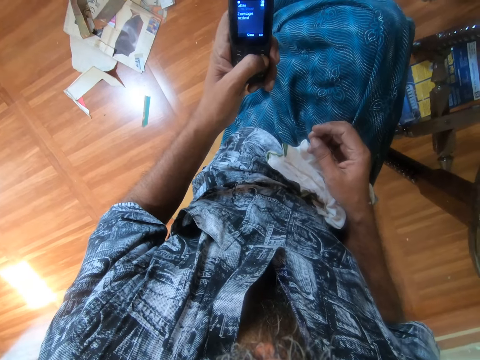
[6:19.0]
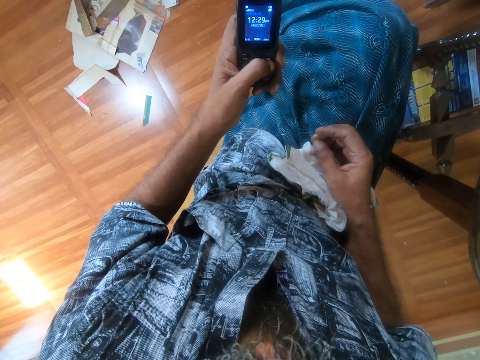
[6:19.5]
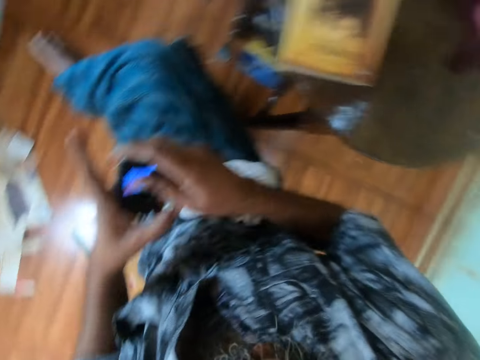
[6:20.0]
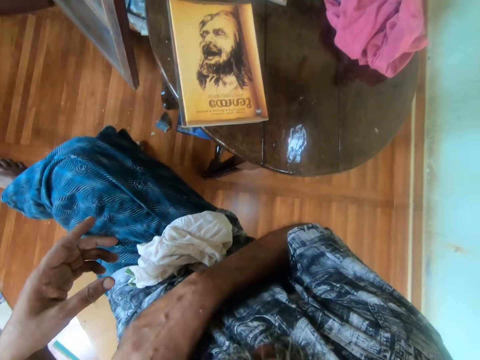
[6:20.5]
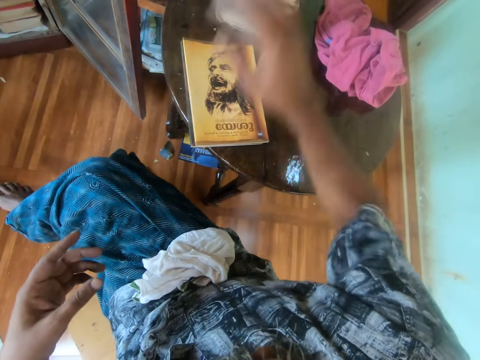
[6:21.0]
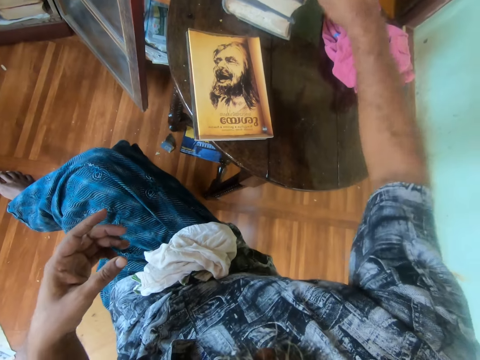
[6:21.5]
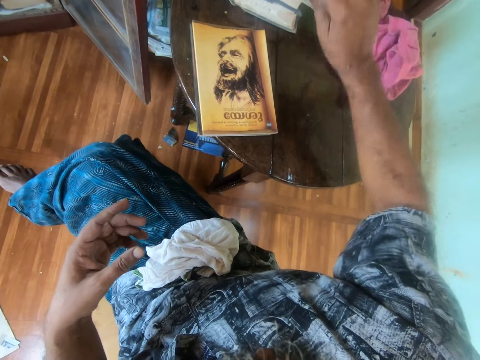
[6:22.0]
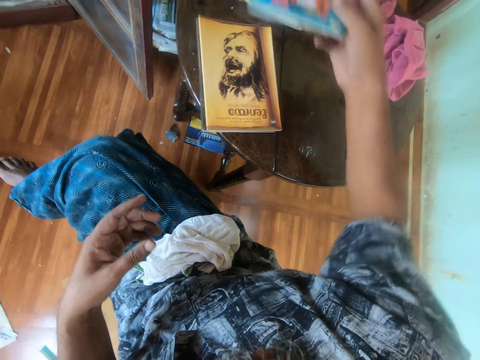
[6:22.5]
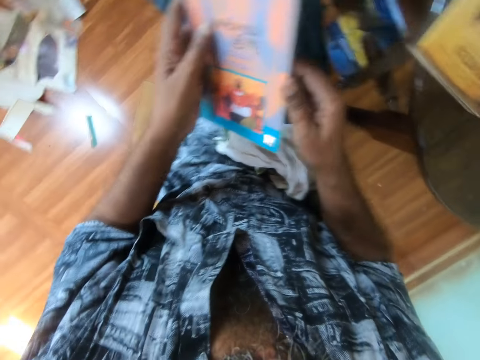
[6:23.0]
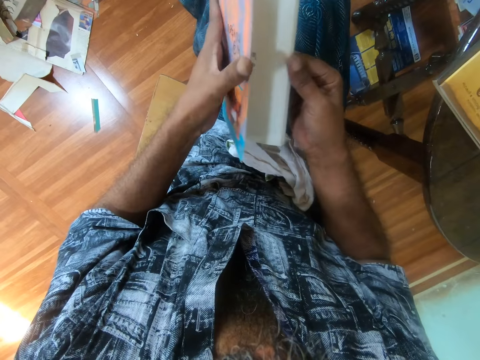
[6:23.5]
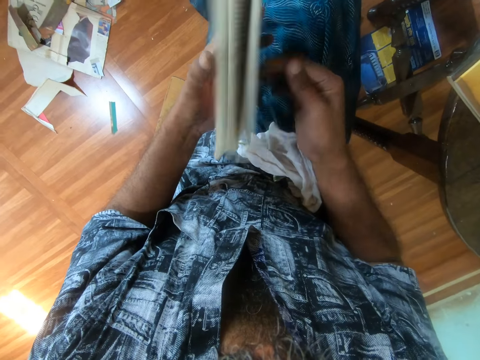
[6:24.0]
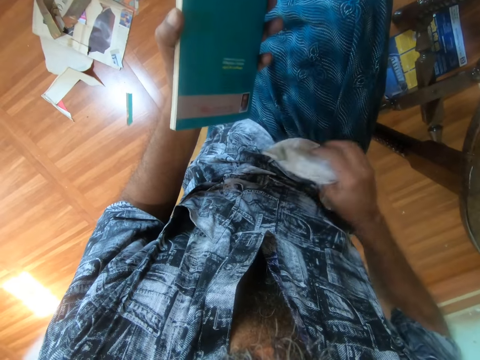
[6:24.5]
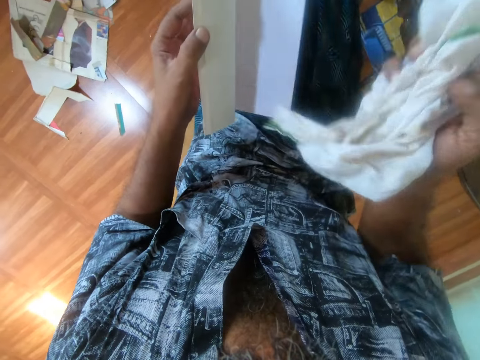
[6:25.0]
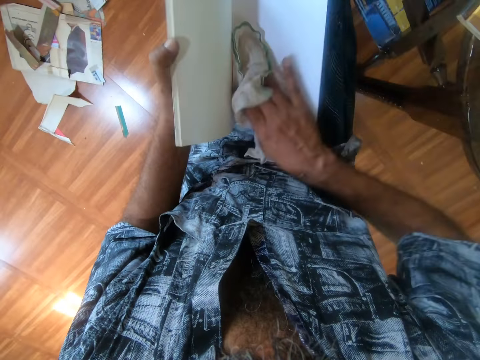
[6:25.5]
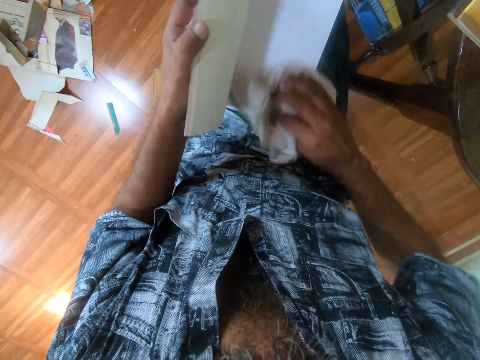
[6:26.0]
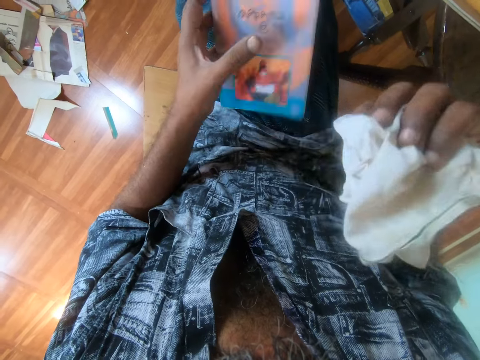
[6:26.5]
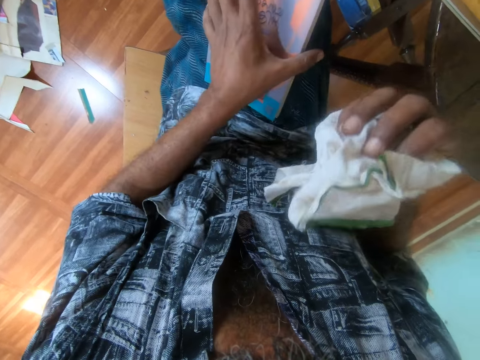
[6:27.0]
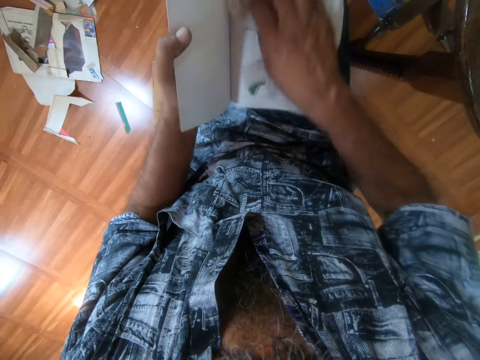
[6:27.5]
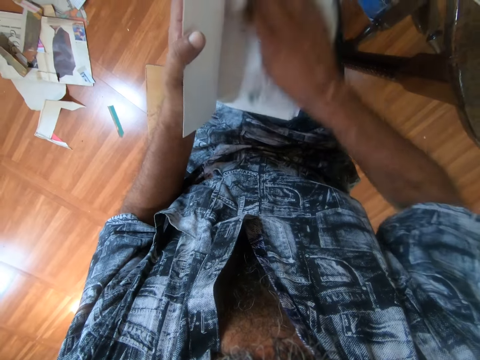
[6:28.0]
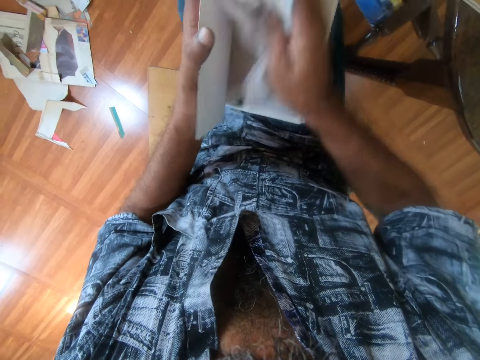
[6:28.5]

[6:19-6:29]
The camera wearer presses the phone. They pass the phone to the right hand. They insert the phone in the pocket. They move the book. They pick the book. They pass the book to the left hand. They peruse the book. They flip the book pages. They pick a piece of cloth. They wipe inside the book. They drop the book on the thighs.

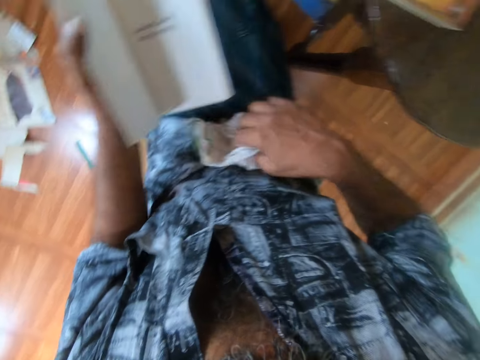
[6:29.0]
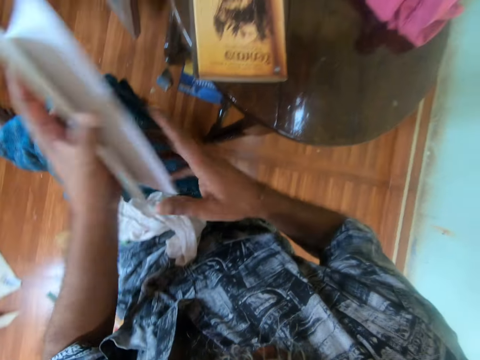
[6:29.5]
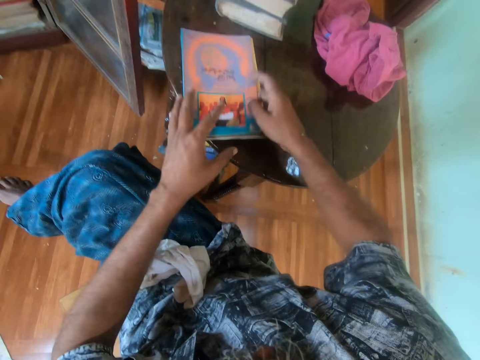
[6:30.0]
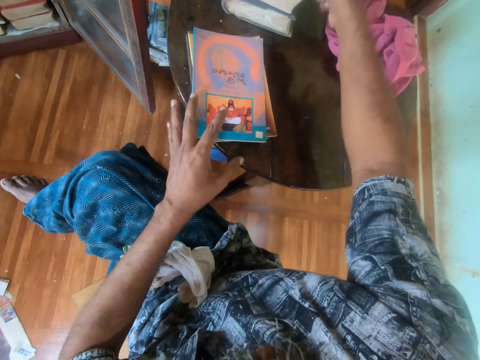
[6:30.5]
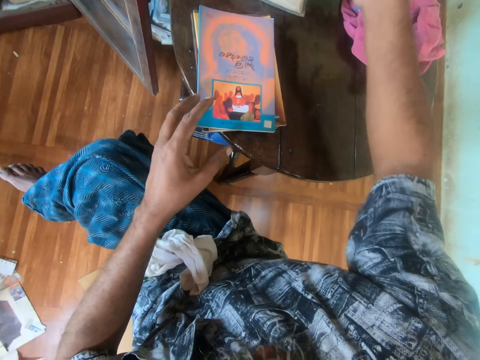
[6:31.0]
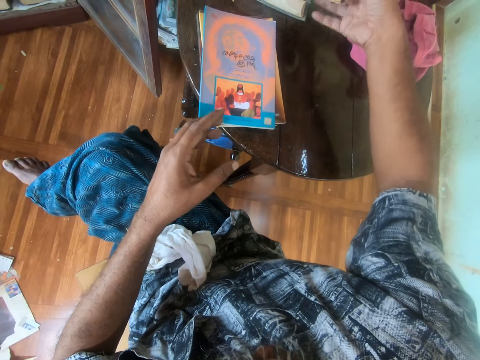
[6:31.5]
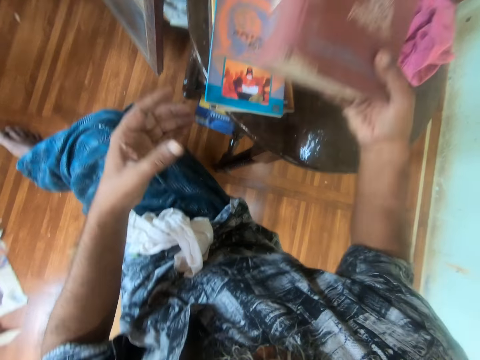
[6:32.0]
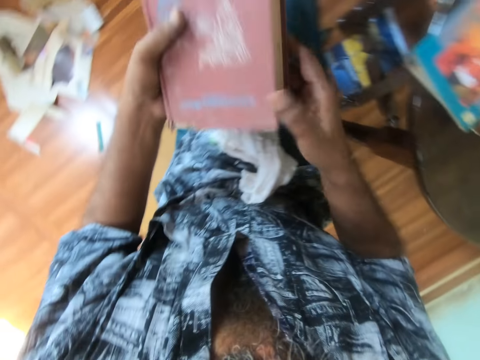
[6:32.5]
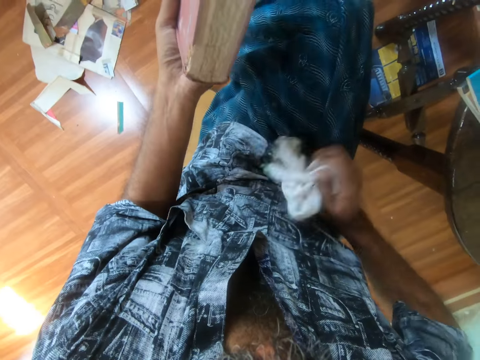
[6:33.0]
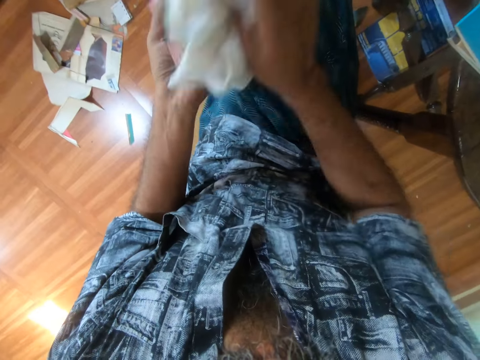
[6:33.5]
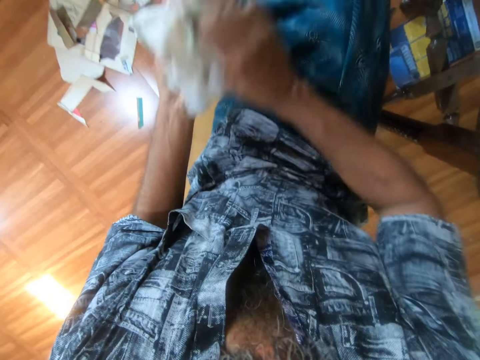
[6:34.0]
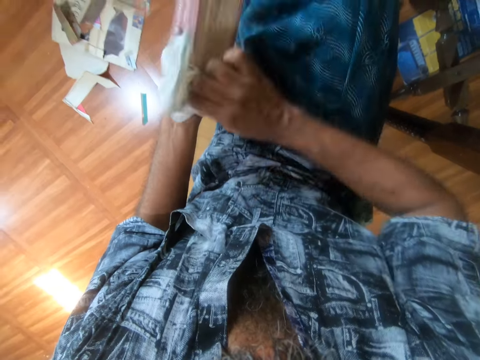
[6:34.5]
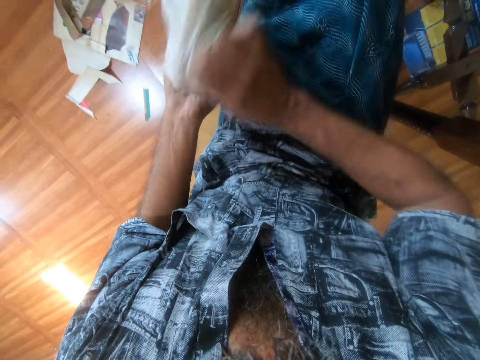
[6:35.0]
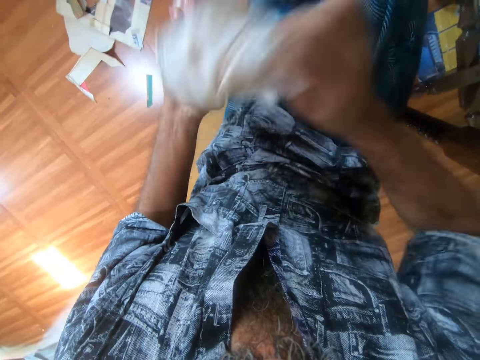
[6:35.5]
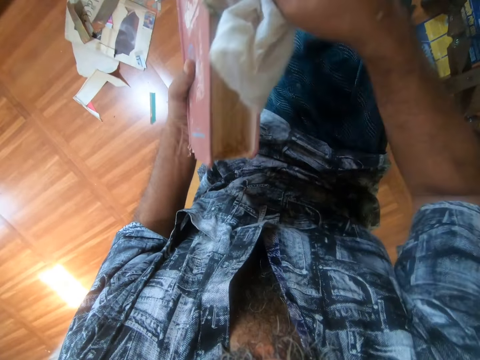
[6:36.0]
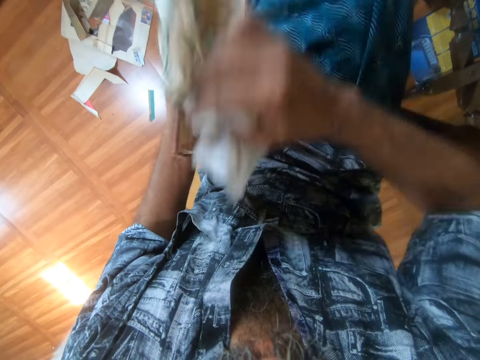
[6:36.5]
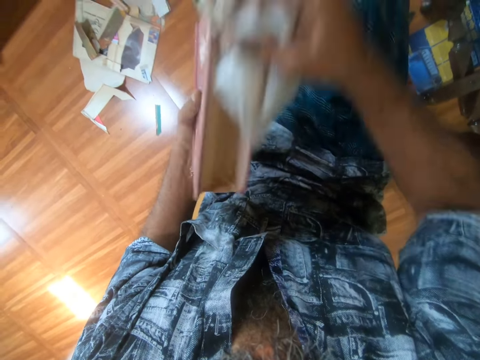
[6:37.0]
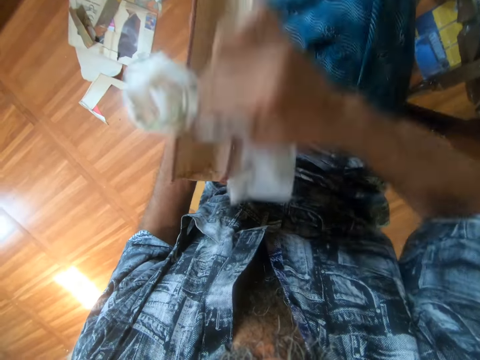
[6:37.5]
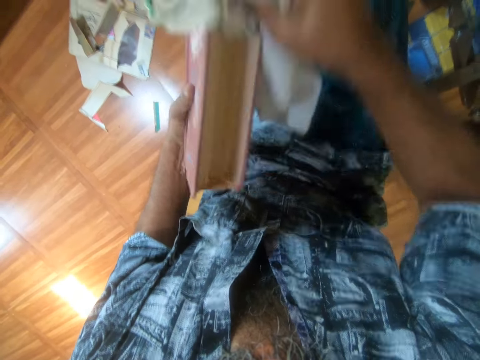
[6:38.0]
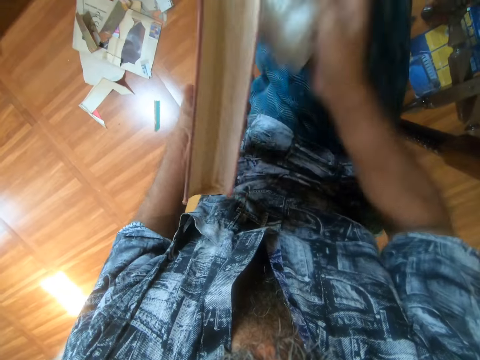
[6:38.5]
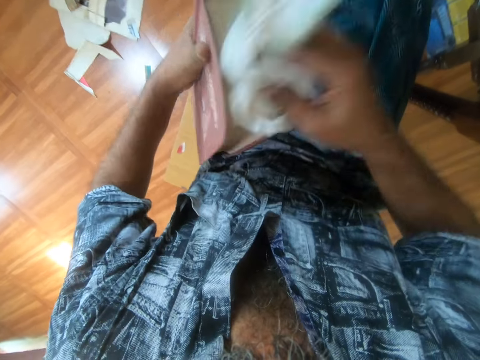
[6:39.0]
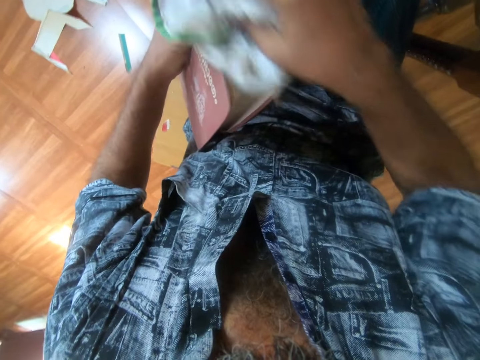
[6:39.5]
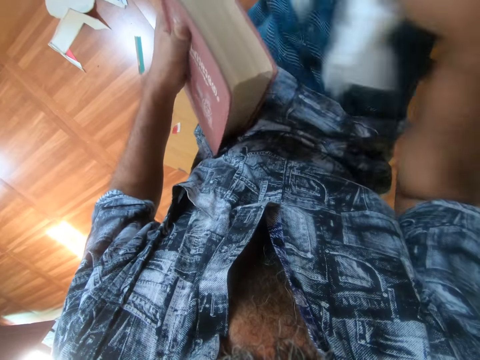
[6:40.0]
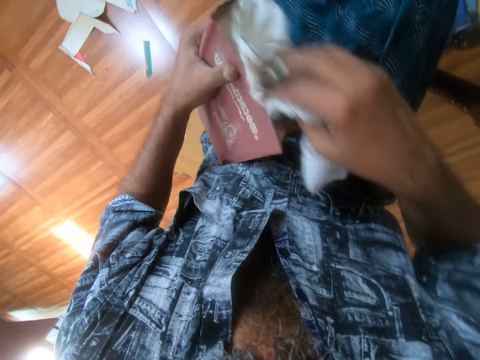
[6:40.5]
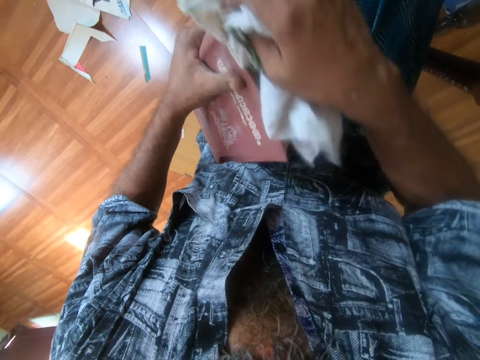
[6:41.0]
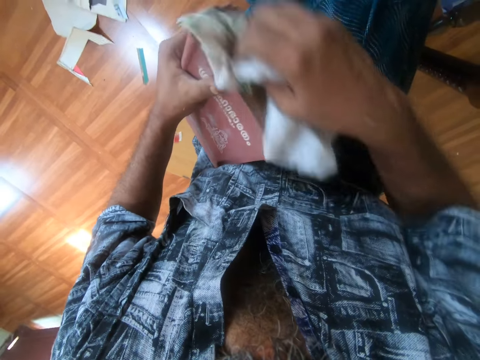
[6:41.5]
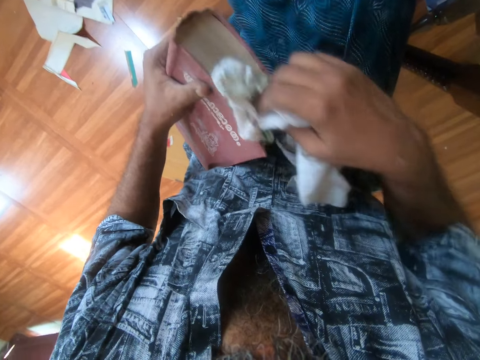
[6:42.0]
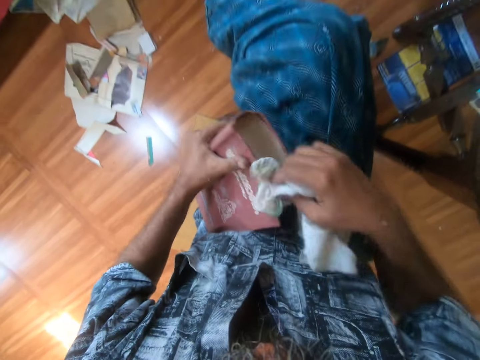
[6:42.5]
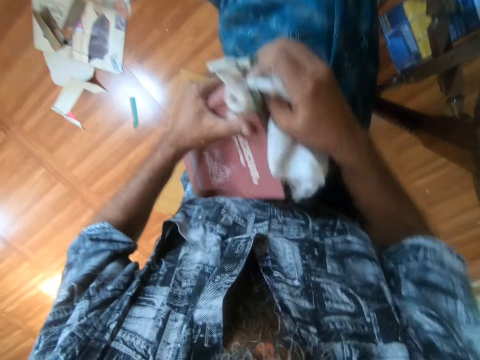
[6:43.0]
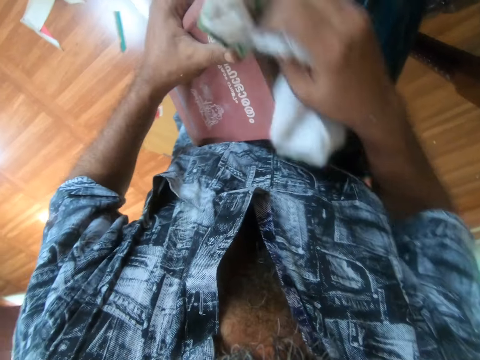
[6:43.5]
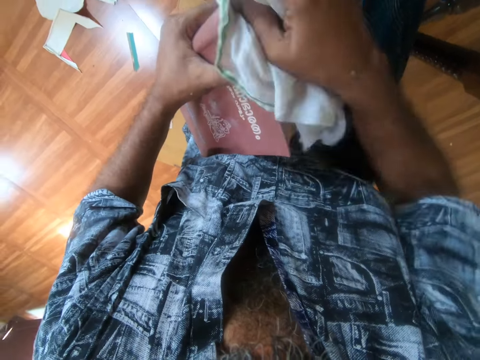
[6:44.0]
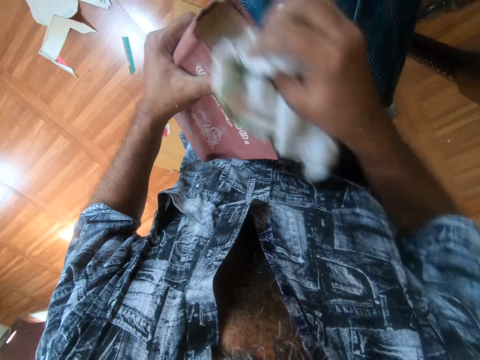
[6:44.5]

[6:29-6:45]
The camera wearer places the book on top of the other books on the table. They move the book. They pick a book. They pass the book to the left hand. They pick a piece of cloth. They wipe the book with the cloth towel. They support the book on the thighs.
